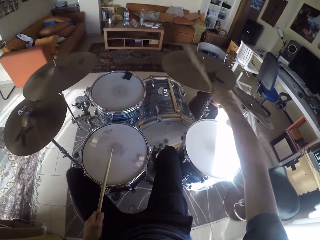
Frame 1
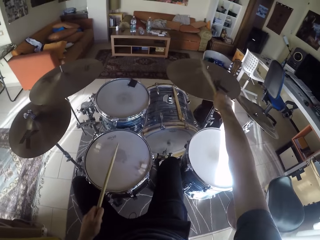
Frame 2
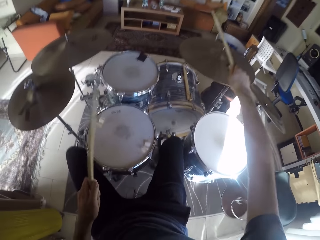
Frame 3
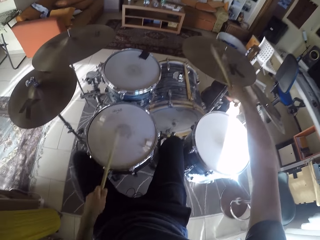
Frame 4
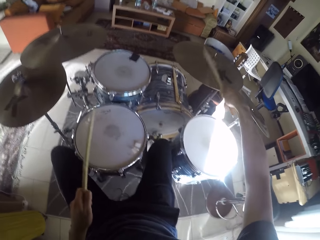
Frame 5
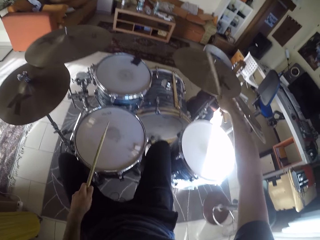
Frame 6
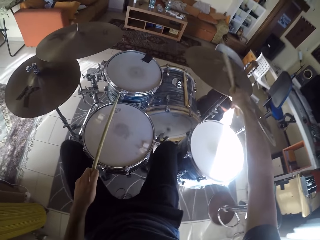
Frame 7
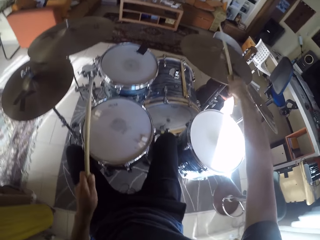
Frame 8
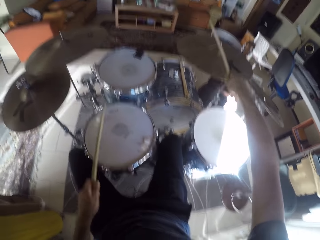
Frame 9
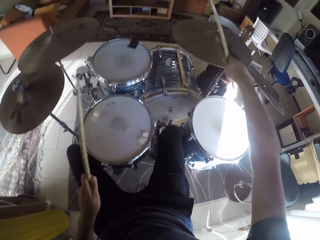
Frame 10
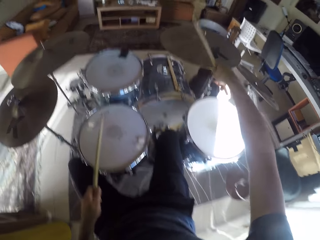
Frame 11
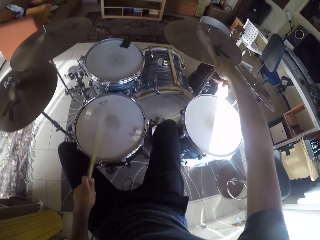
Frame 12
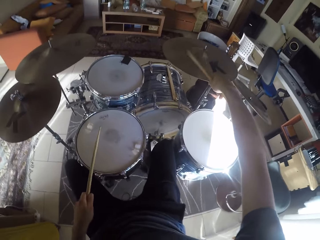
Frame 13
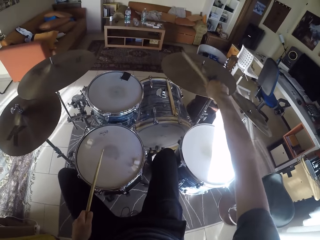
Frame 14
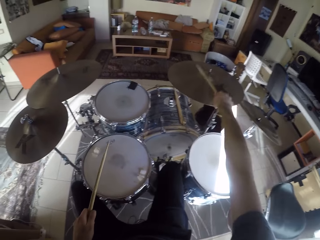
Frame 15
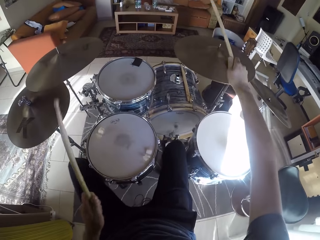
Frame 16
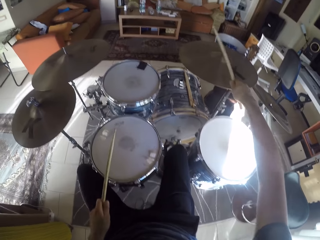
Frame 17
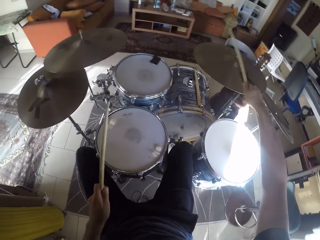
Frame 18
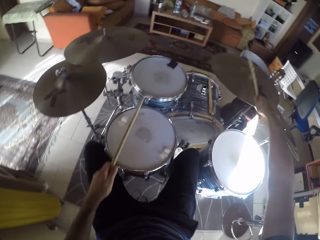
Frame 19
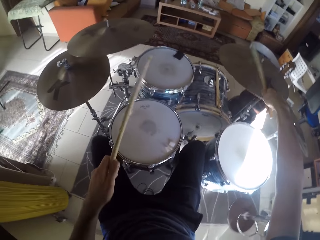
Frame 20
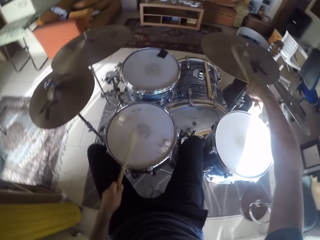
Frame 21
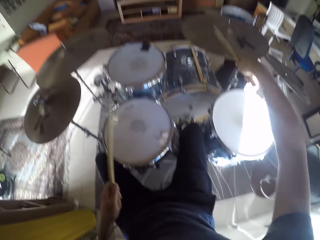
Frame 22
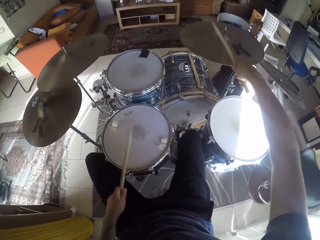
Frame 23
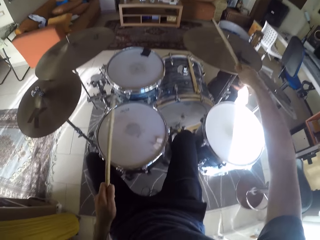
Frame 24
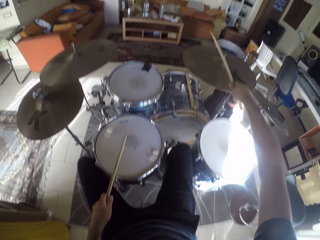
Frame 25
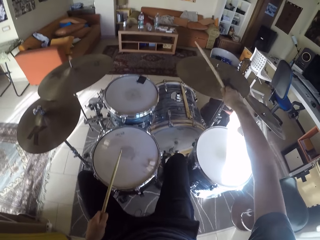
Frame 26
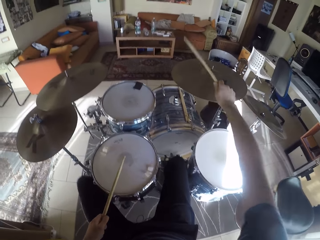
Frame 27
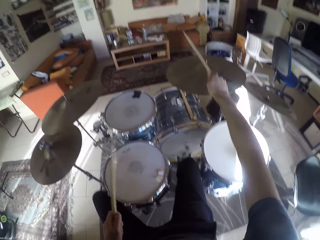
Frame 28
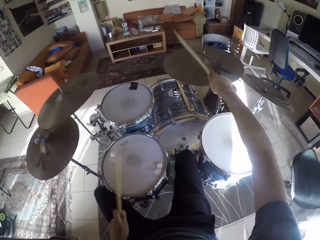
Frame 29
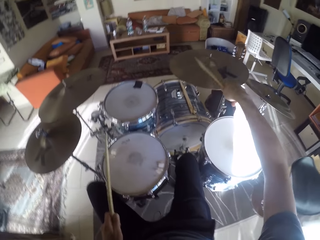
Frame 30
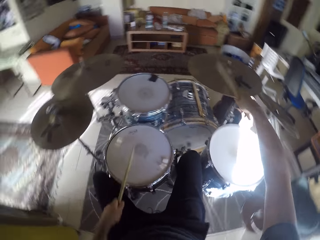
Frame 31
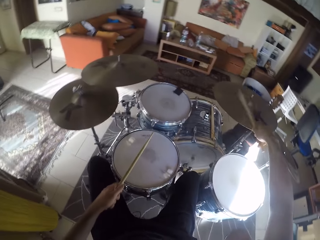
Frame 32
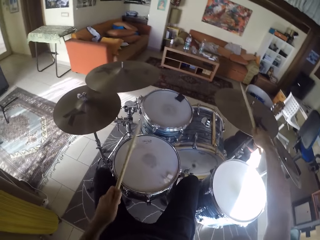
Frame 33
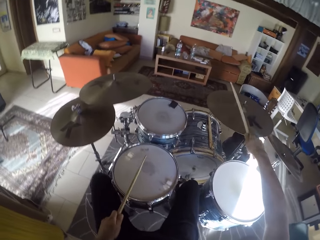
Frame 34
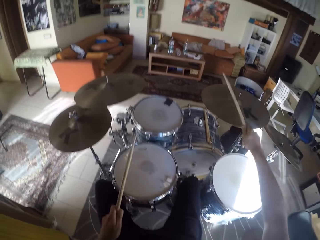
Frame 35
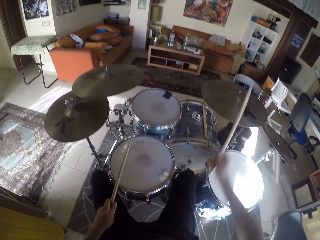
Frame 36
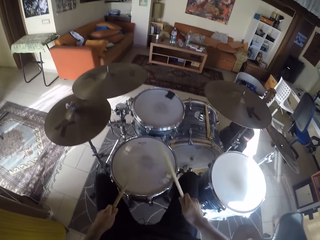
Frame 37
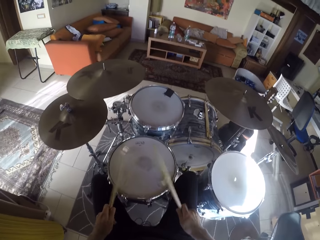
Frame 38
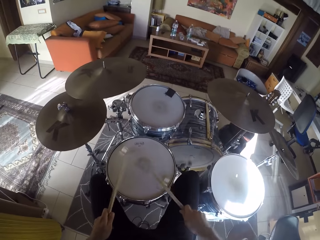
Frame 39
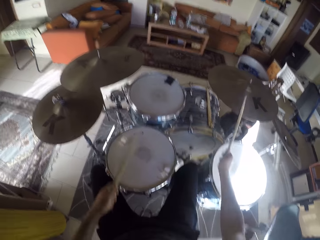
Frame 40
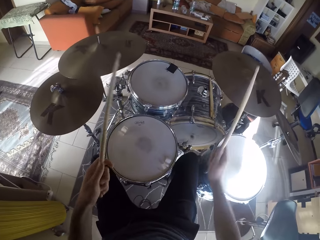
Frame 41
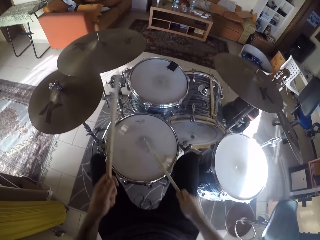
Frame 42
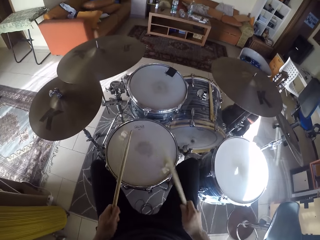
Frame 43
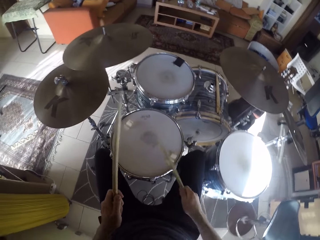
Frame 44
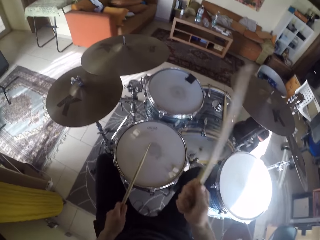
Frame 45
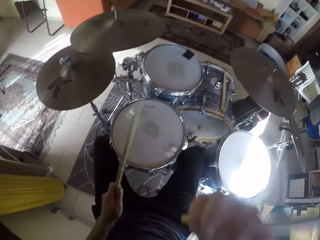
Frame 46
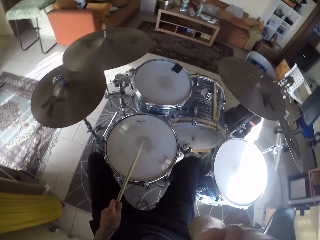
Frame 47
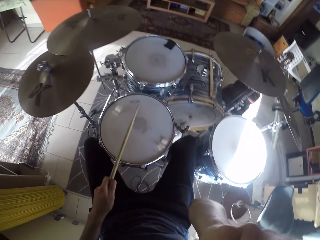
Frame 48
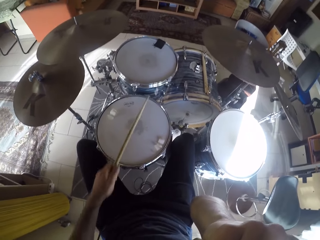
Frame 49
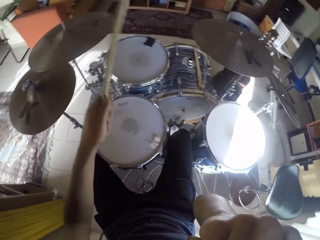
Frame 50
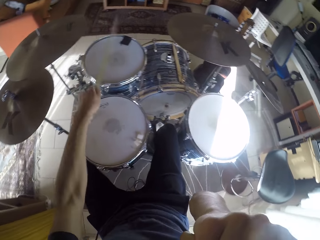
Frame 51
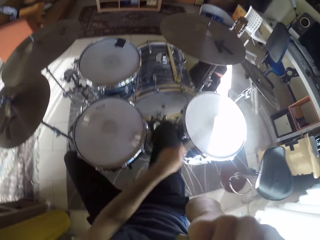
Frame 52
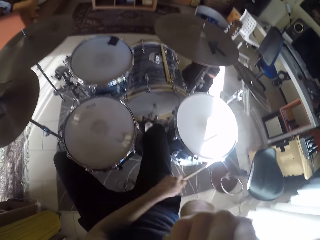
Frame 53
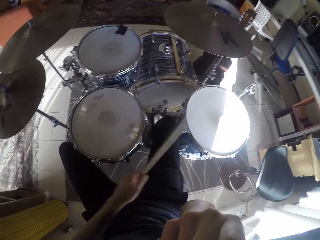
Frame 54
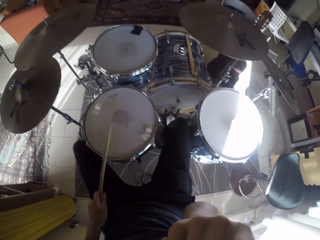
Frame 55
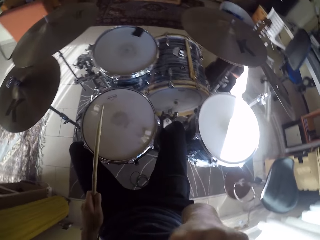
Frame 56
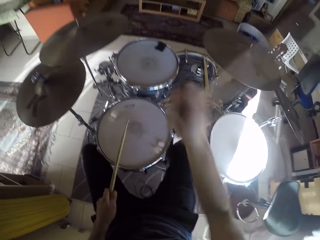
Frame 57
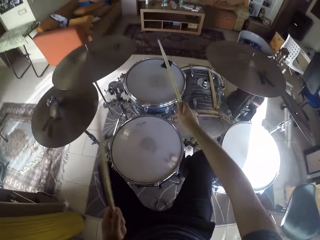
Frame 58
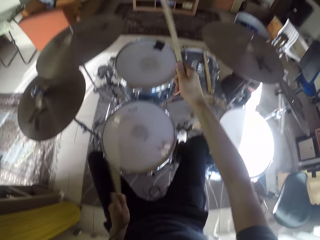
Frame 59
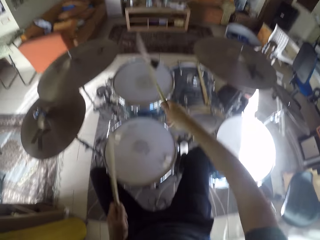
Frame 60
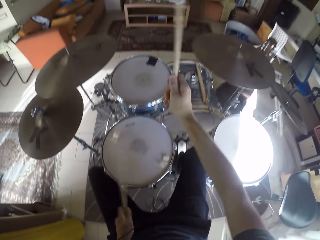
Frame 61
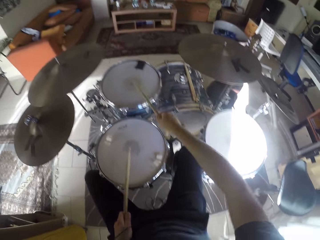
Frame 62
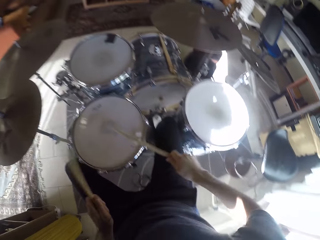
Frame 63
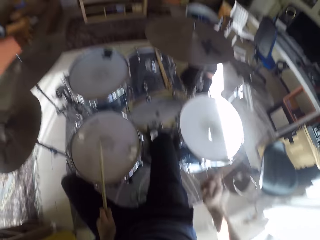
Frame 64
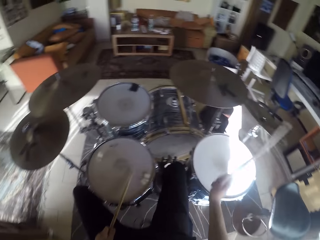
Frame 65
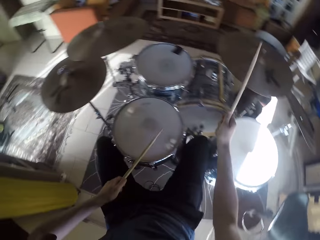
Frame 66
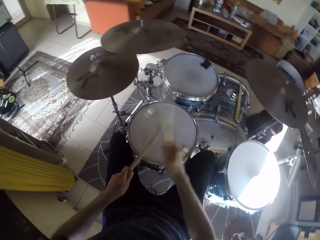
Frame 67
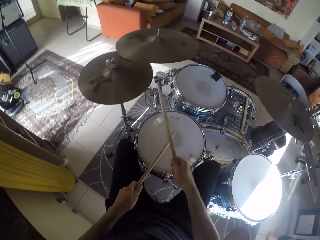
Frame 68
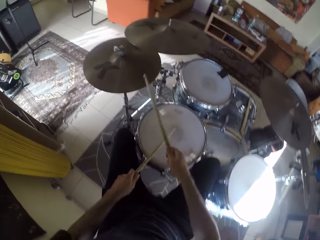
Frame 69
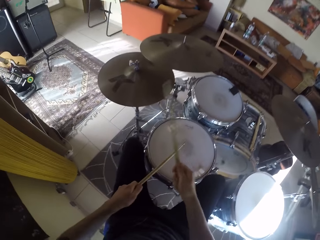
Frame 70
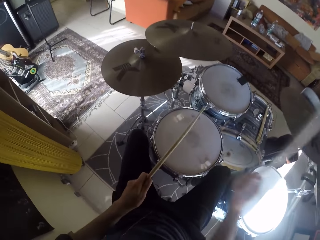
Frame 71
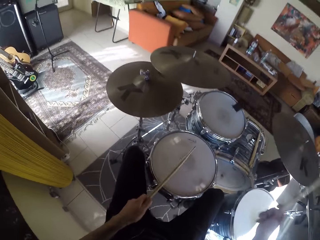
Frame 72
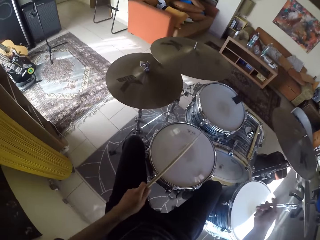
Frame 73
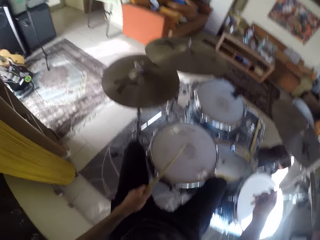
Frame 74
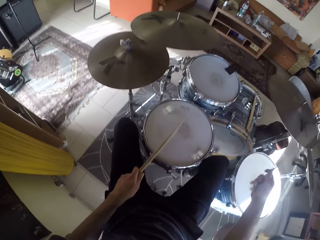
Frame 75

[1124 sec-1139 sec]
The camera wearer beats the snare drum with the drumsticks in his hands. He beats the crash cymbal with the drumstick in his right hand. He beats the snare drum with the drumsticks in his hands. He beats the snare drum with the drumstick in his left hand. He beats a tom with the drumstick in his left hand. He beats a floor tom with the drumstick in his left hand. He beats a hi-hat cymbal with the drumsticks in his hands. He beats the snare drum with the drumstick in his left hand. He beats the floor tom with the drumstick in his right hand. He beats the crash cymbal with the drumstick in his right hand.

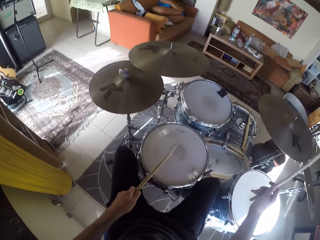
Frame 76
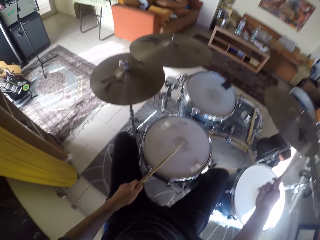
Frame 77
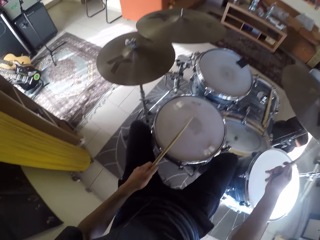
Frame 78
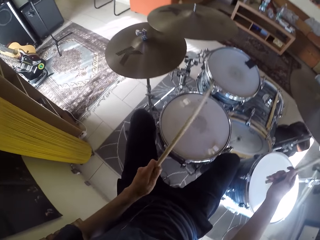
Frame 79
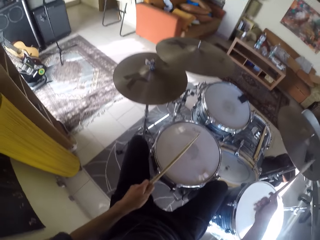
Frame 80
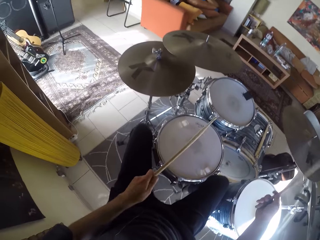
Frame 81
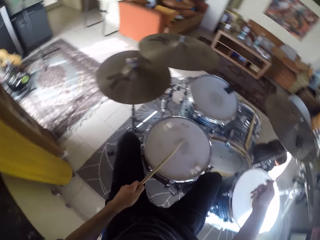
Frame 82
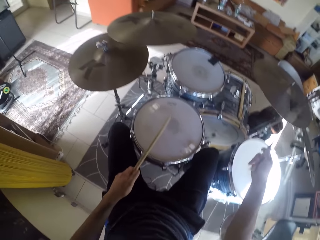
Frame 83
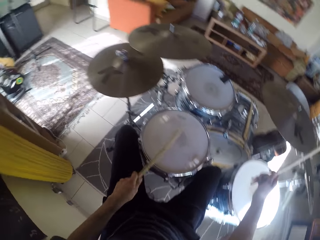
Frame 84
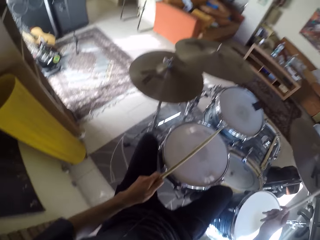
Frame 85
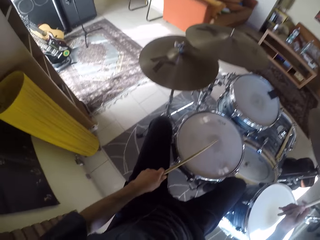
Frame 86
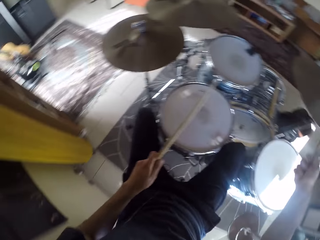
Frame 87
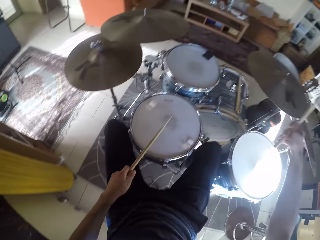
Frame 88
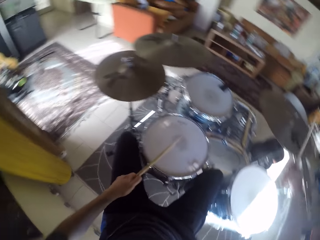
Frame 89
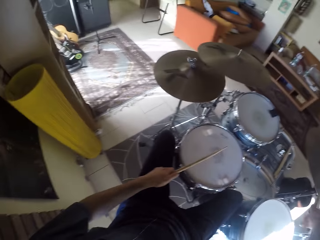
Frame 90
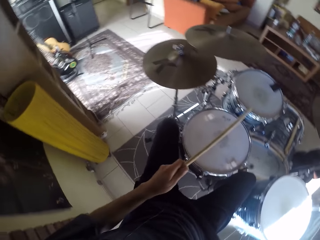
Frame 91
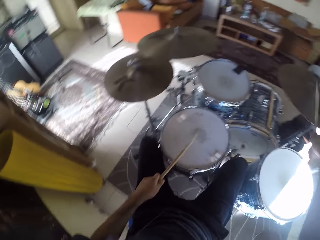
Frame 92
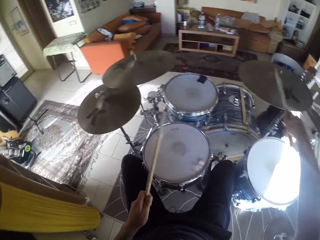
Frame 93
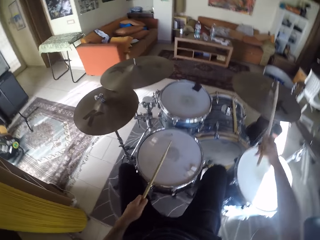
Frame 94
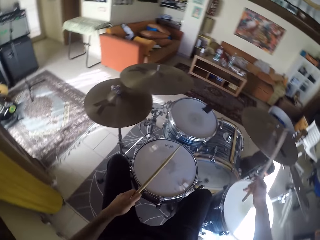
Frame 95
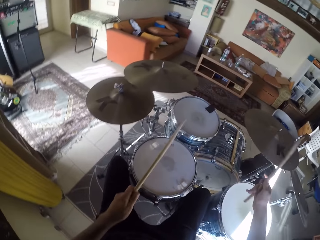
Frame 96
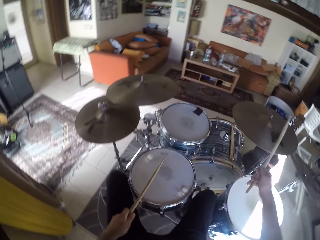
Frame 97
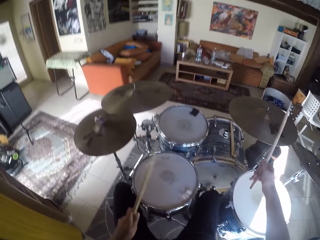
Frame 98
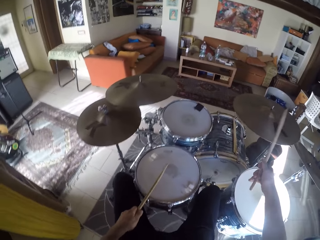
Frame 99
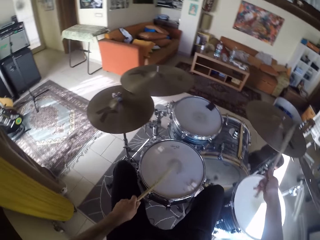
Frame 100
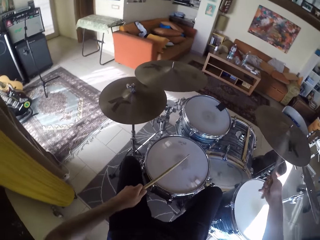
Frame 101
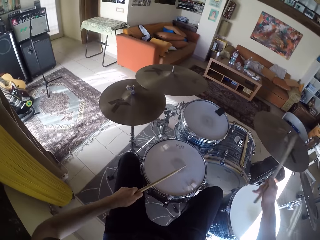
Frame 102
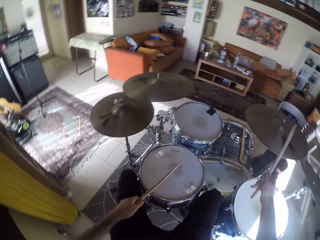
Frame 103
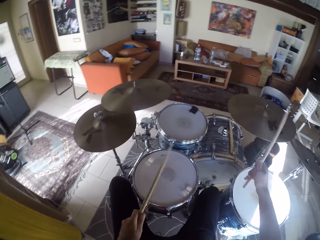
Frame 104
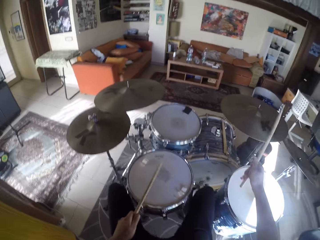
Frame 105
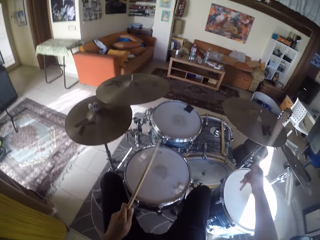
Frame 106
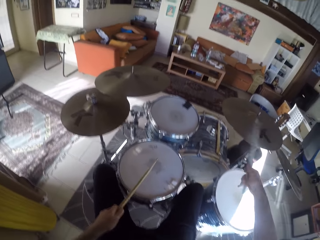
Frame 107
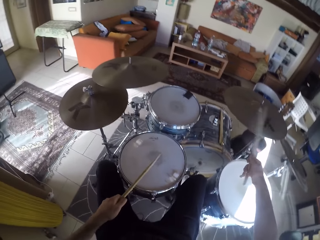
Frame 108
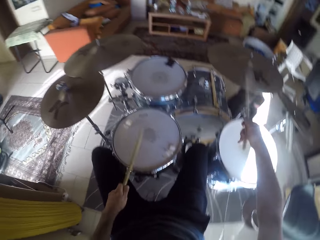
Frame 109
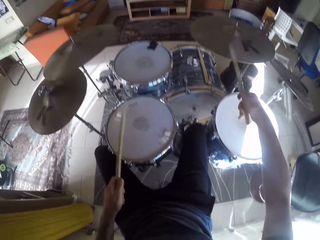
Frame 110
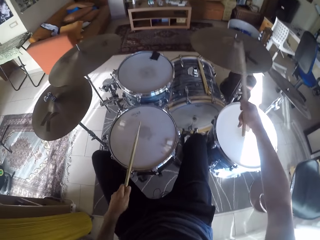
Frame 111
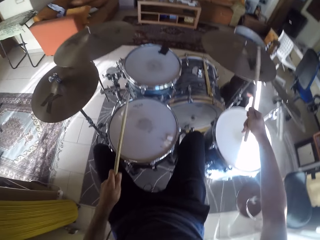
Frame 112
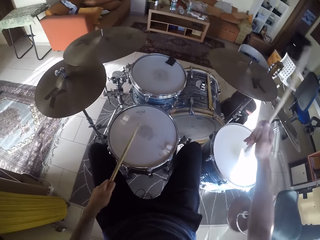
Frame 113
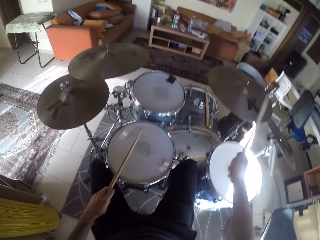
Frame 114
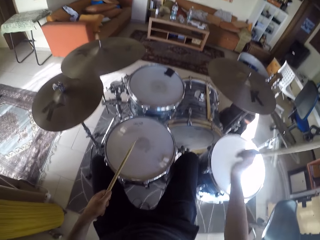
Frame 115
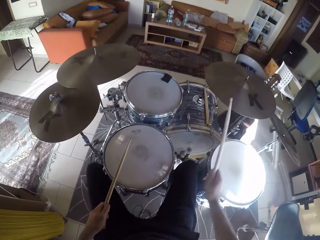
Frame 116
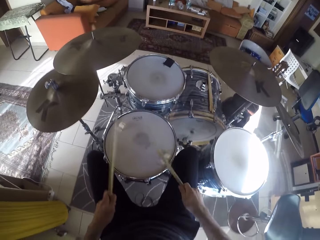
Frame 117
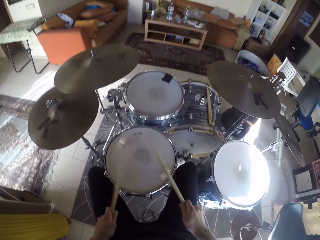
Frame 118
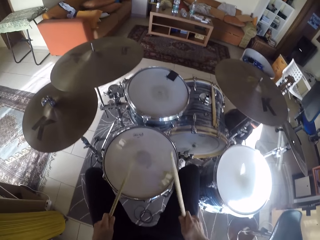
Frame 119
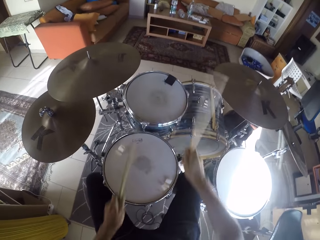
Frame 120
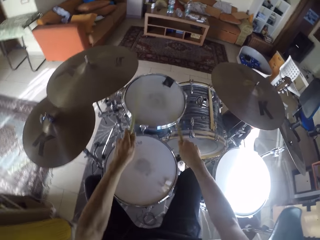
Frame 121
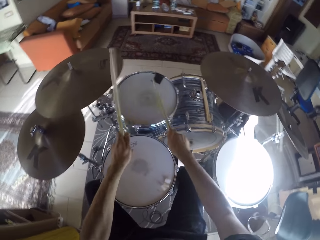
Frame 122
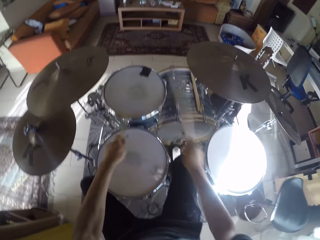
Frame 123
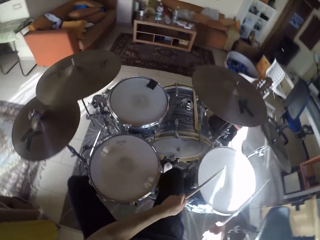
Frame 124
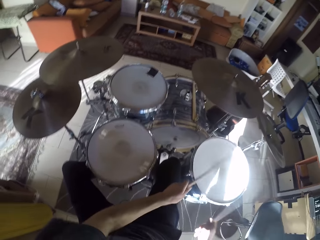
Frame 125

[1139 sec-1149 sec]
The camera wearer beats the snare drum with the drumstick in his left hand. He matches the drum pedal with his right leg. He matches the hi-hat cymbal pedal with his left leg. He beats the snare drum with the drumsticks in his hands. He beats the tom with the drumsticks in his hands.
